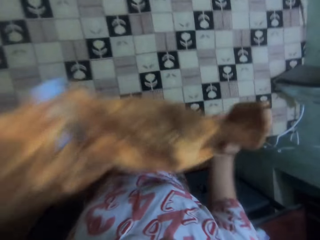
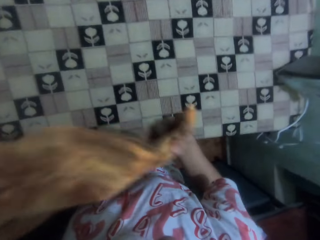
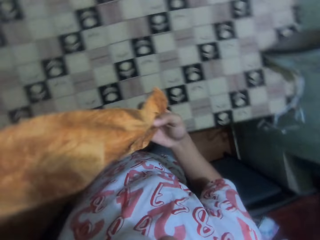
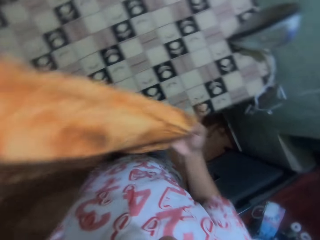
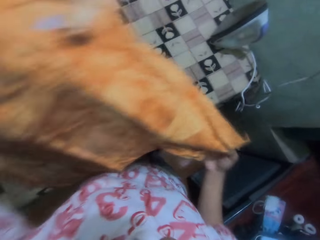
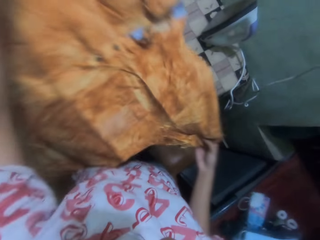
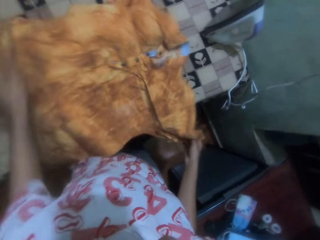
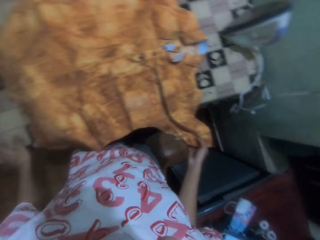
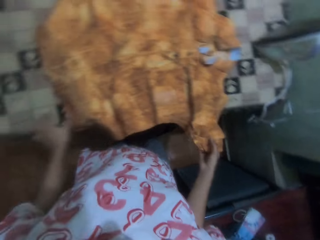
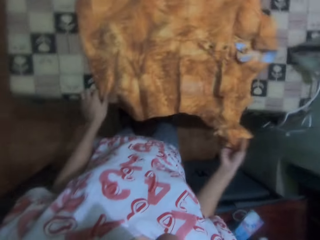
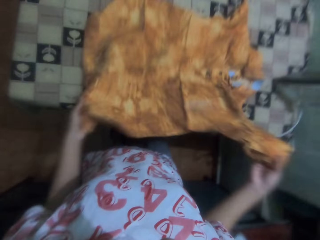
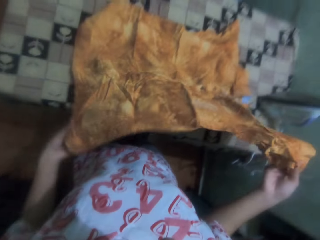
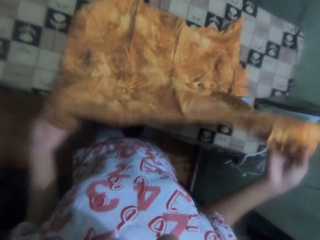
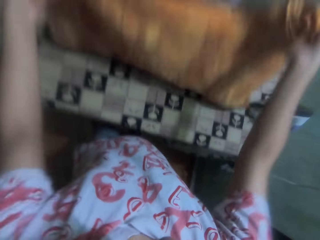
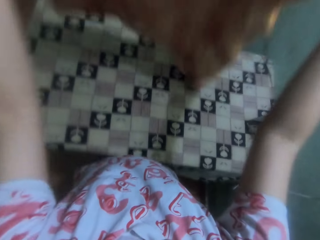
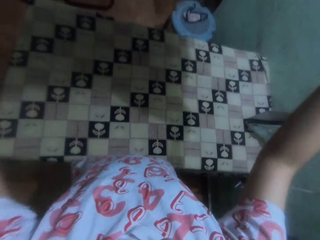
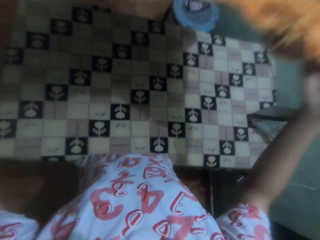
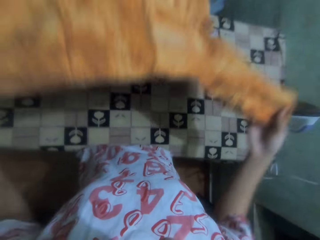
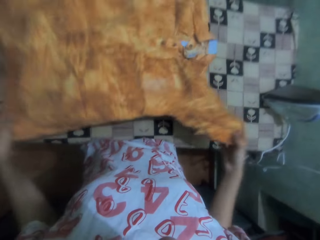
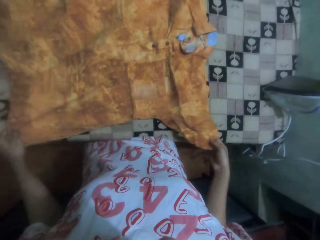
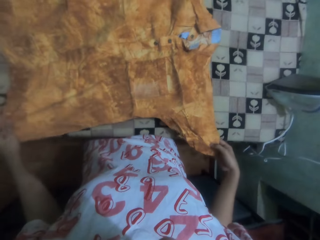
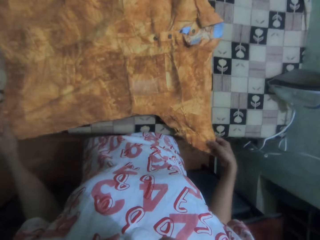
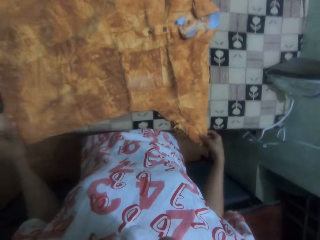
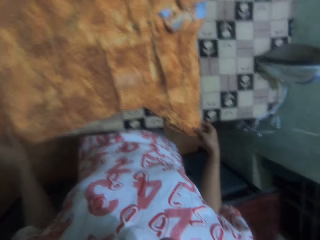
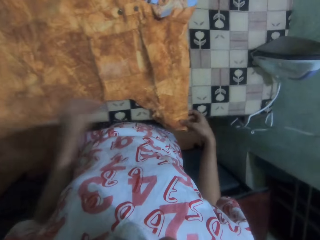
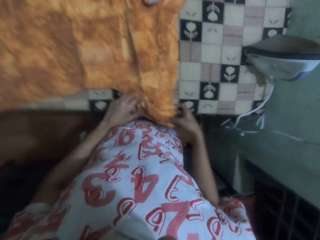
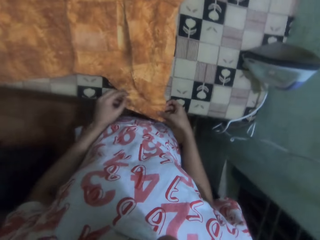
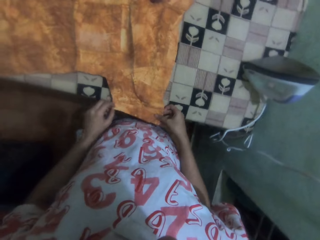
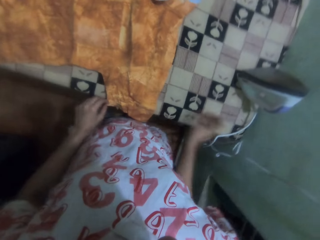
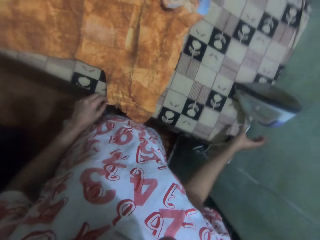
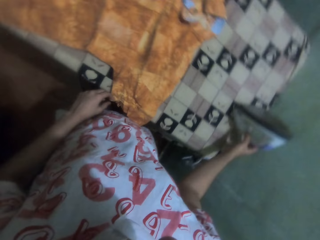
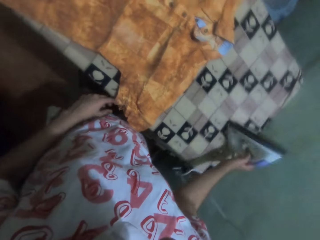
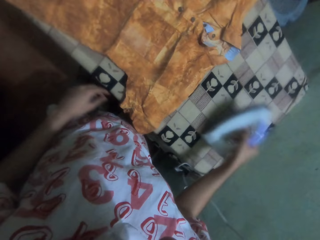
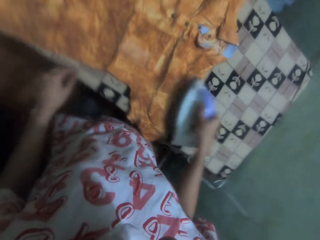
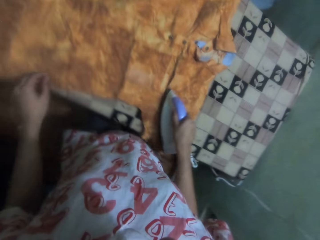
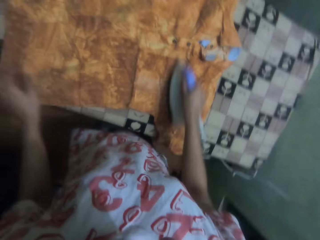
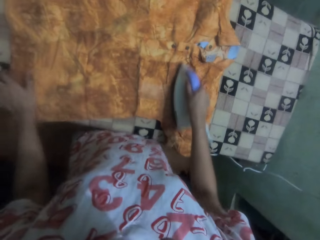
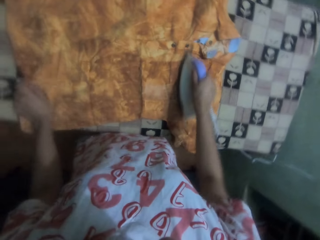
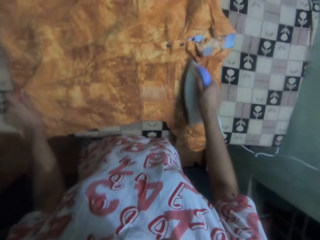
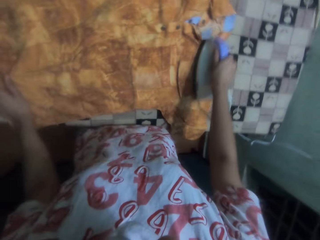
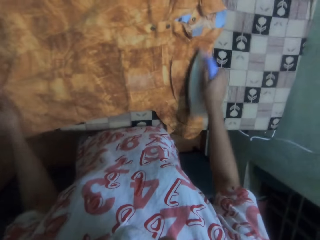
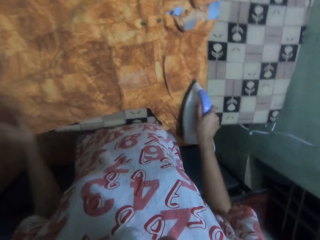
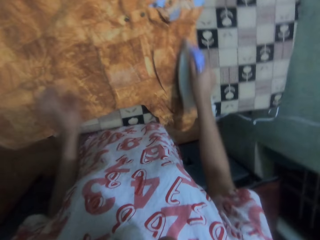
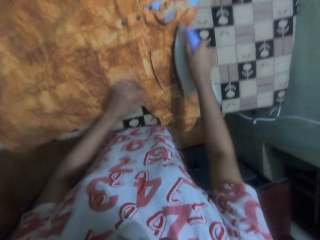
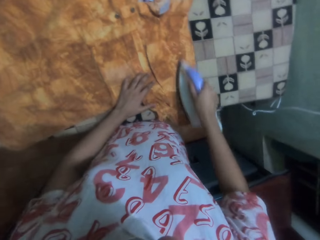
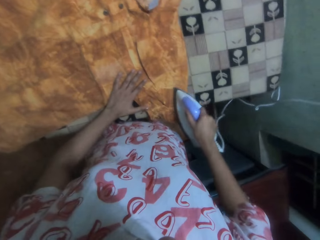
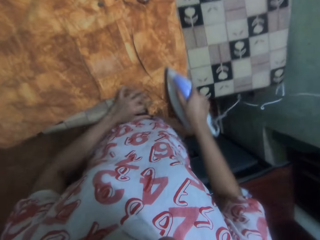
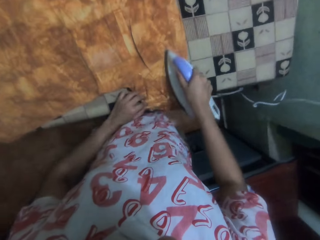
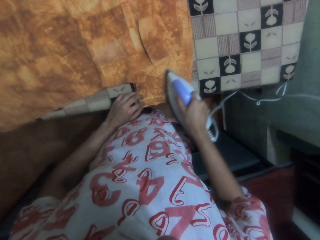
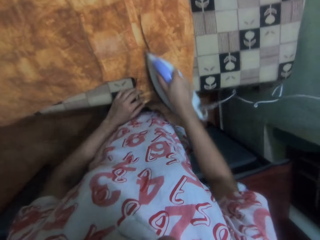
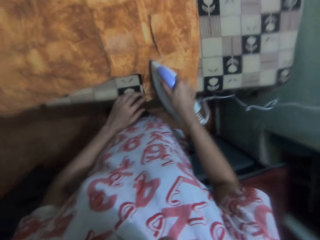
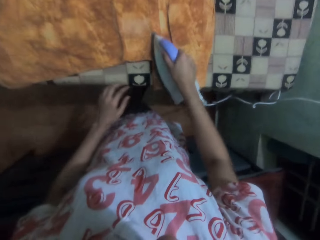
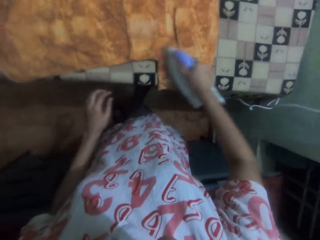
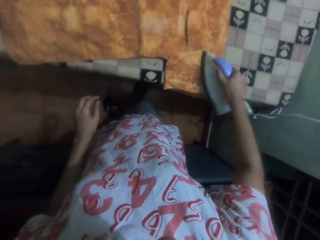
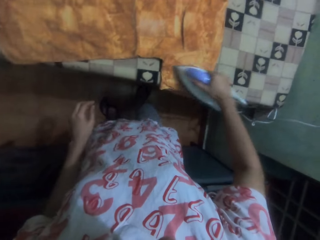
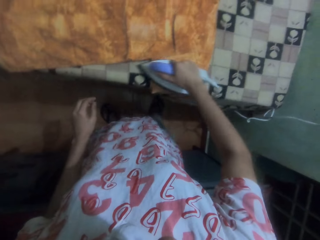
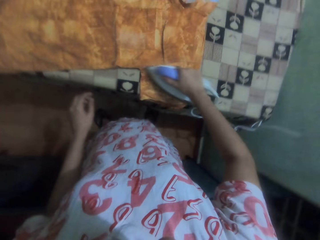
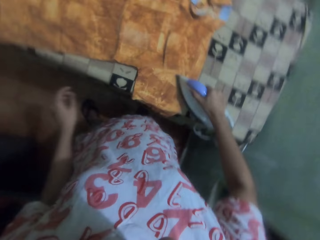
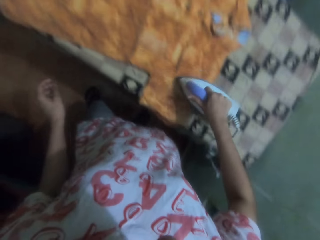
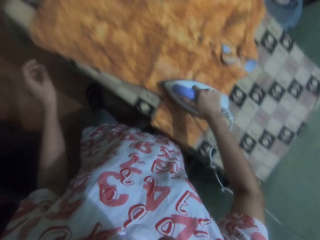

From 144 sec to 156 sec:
The camera wearer lifts the top from the table. She places the top on the table. She lifts the top from the table. She places the top on the table. She picks the iron box from the table. She irons the top with the iron box.

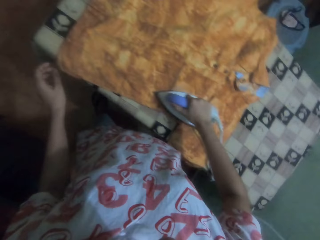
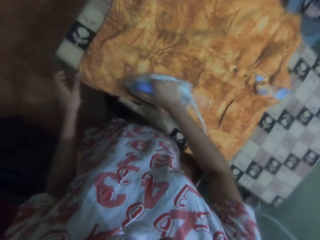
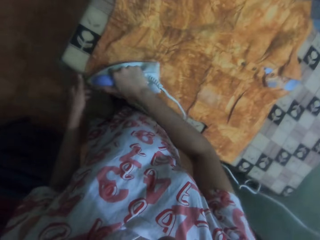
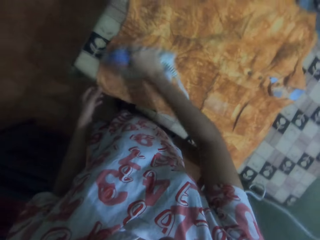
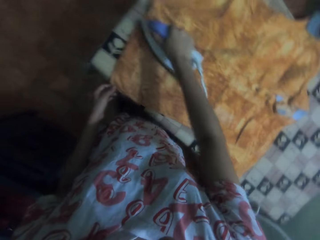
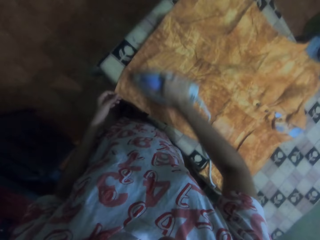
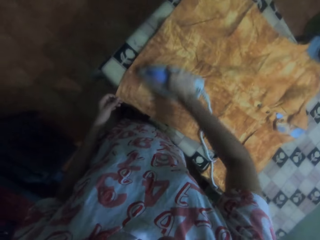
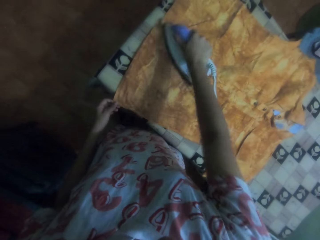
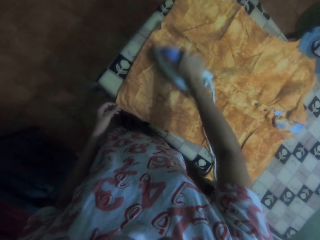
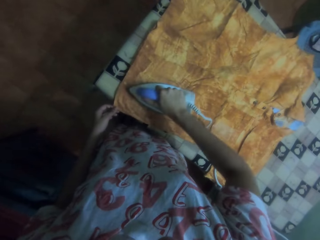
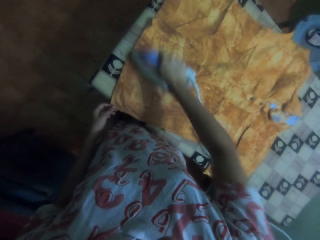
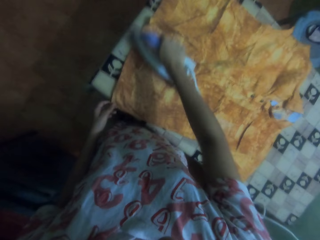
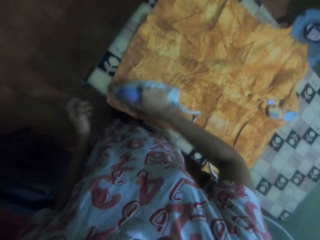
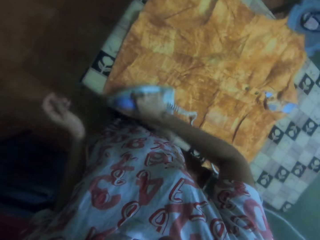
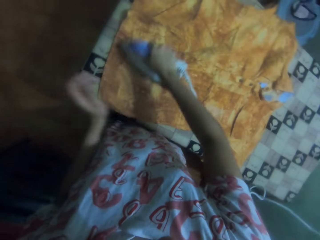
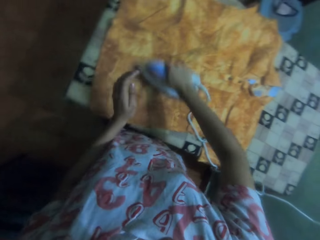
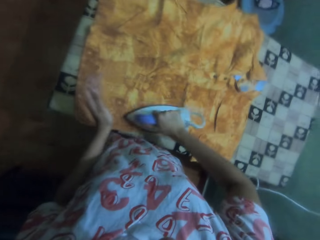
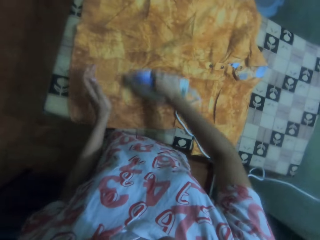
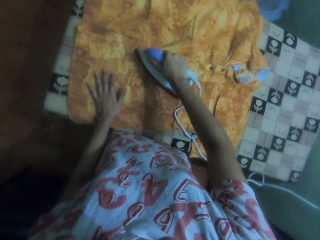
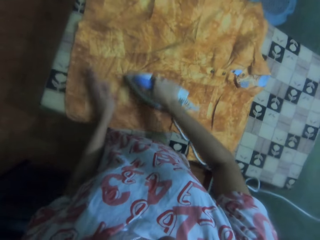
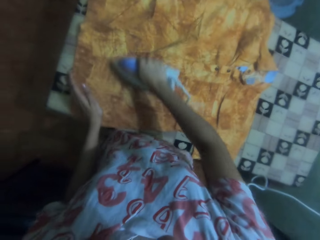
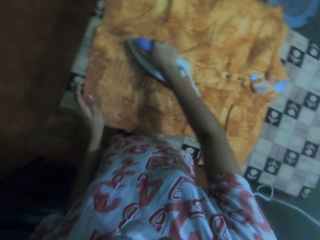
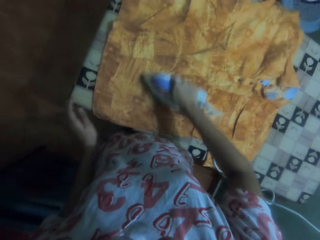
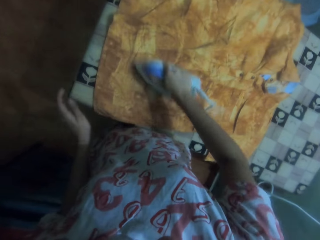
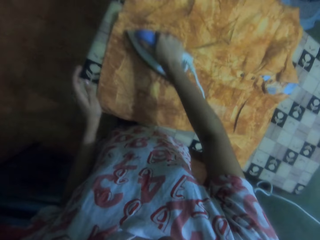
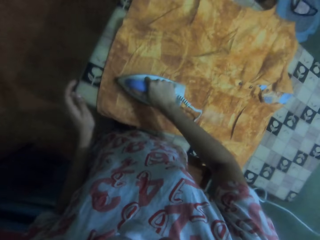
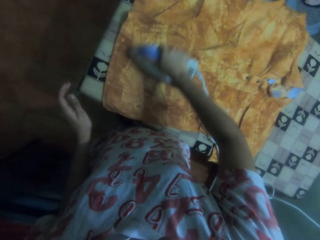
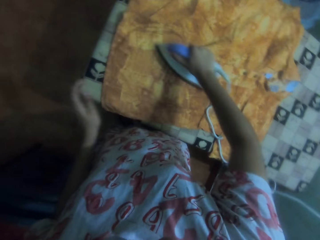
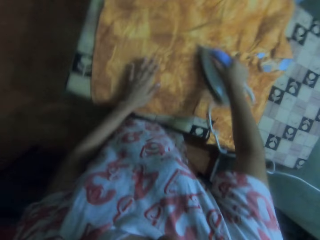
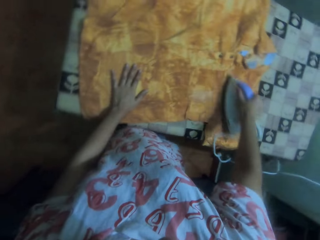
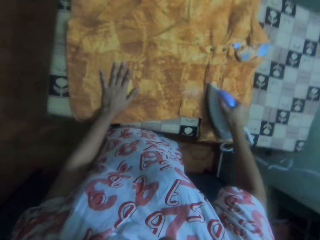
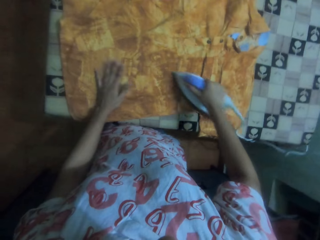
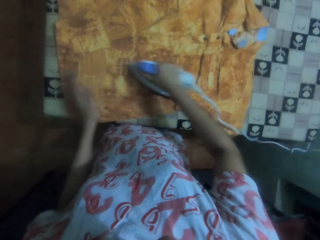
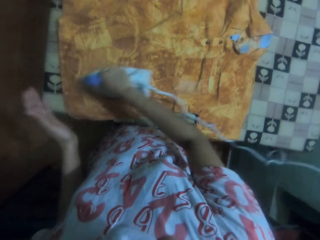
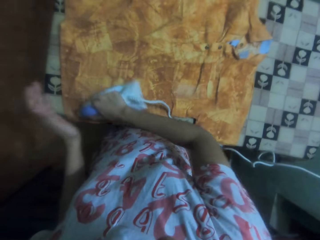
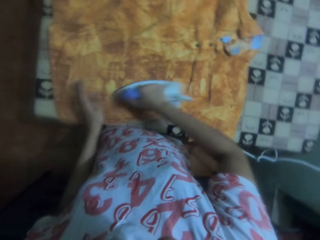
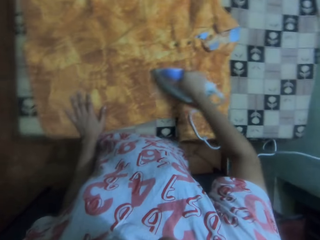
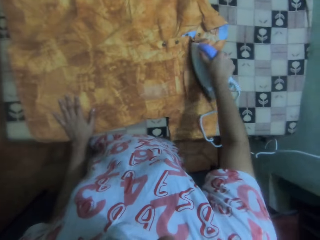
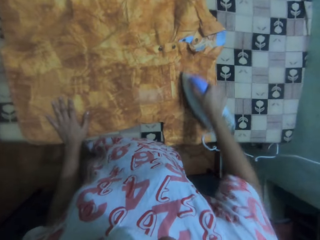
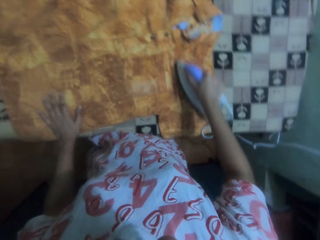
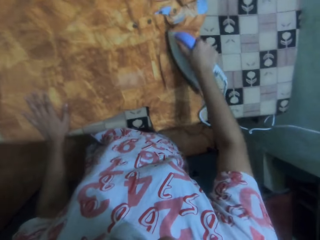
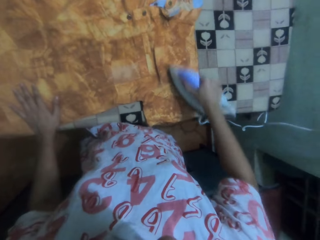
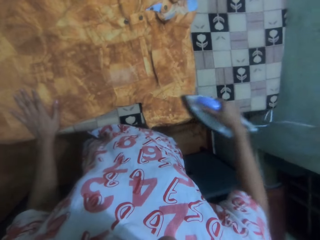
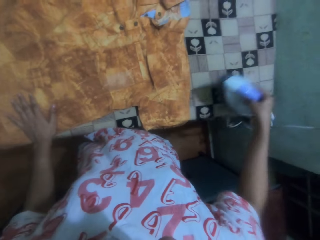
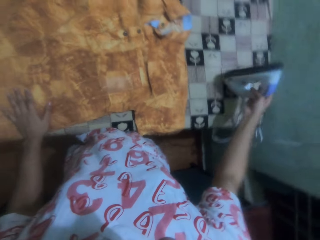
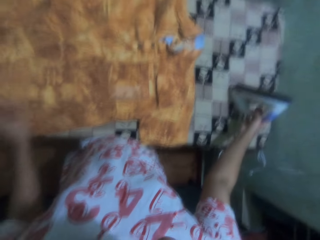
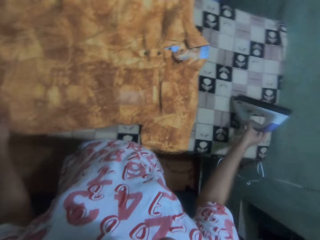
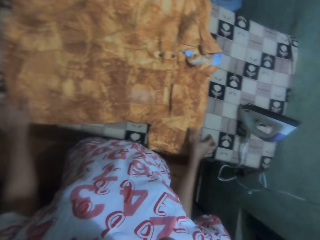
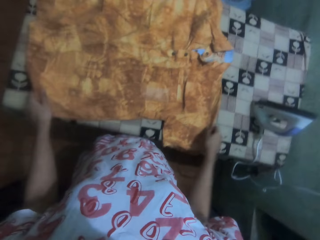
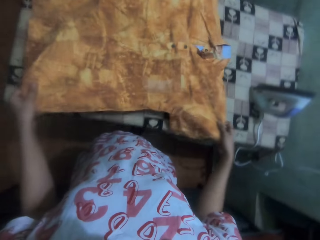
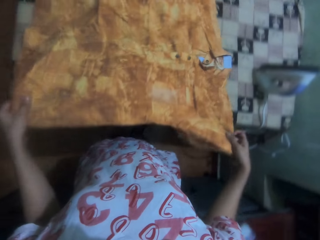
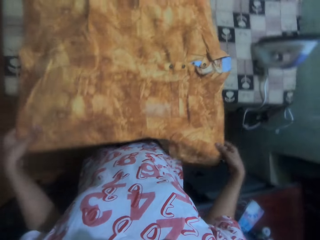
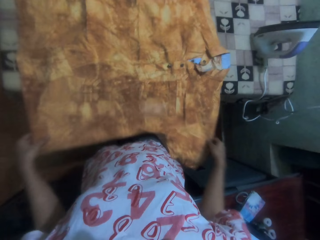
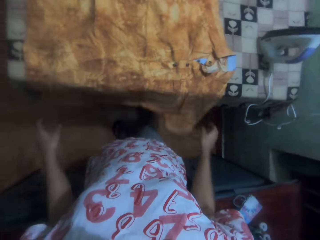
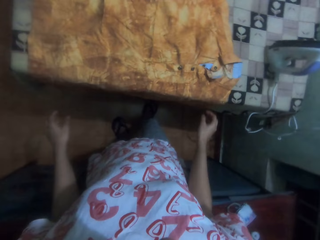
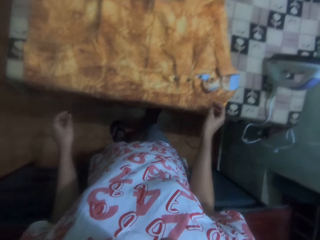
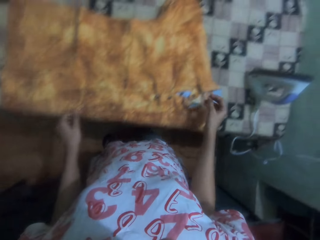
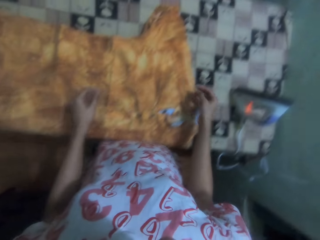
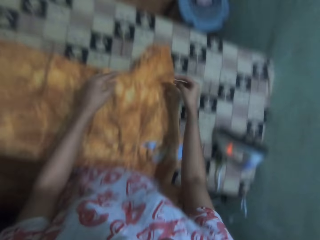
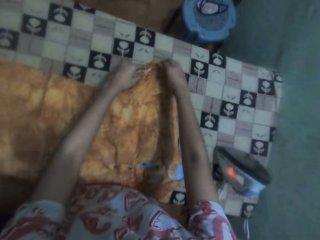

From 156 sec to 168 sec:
The camera wearer places her hand on the top. She irons the top with the iron box. She places her hand on the top. She irons the top with the iron box. She places her hand on the top. She irons the top with the iron box. She places the iron box on the table. She moves the top with her hands. She adjusts the shirt.
